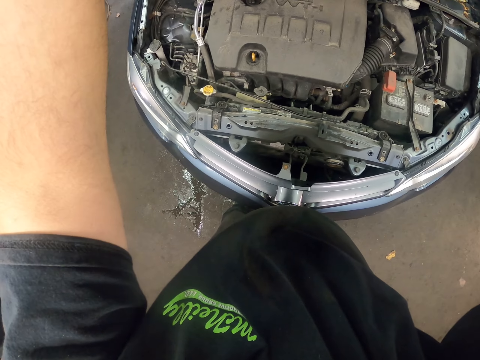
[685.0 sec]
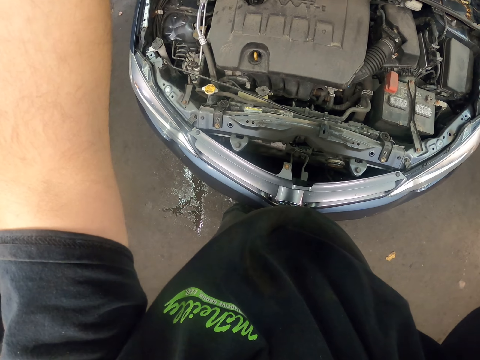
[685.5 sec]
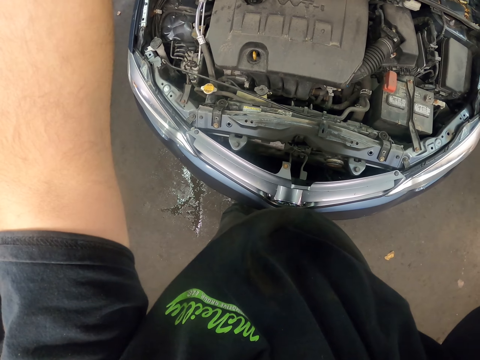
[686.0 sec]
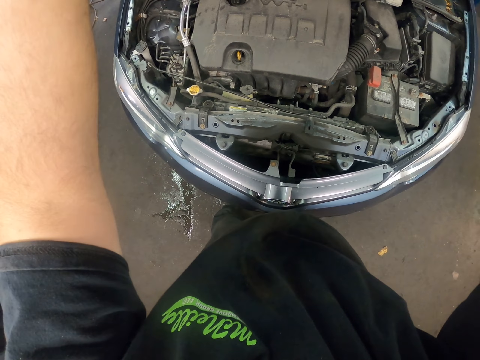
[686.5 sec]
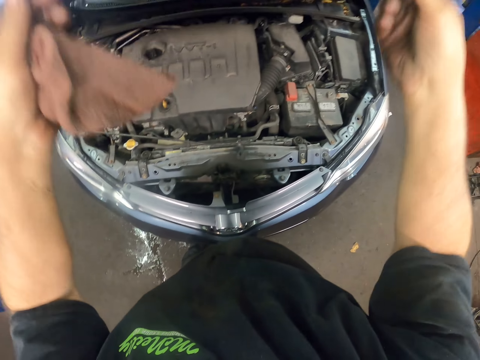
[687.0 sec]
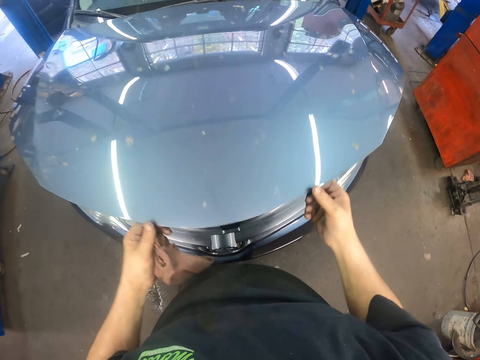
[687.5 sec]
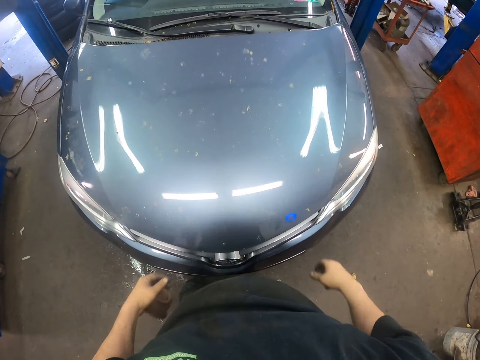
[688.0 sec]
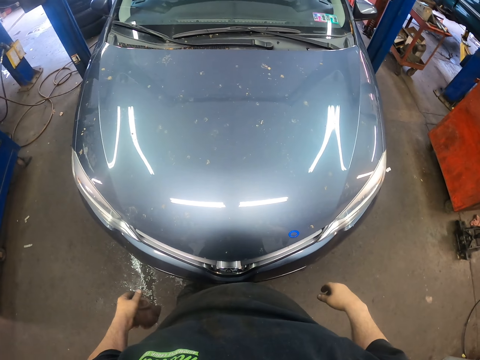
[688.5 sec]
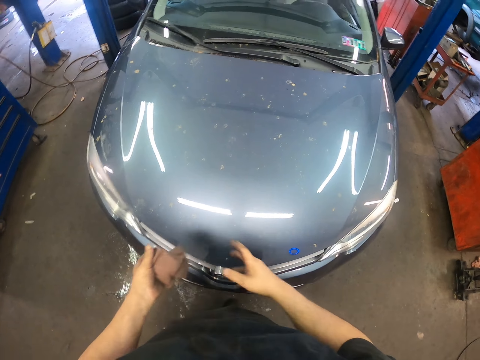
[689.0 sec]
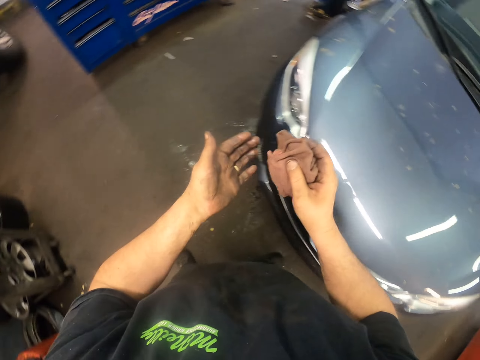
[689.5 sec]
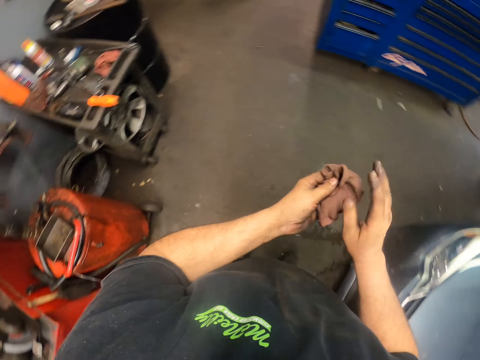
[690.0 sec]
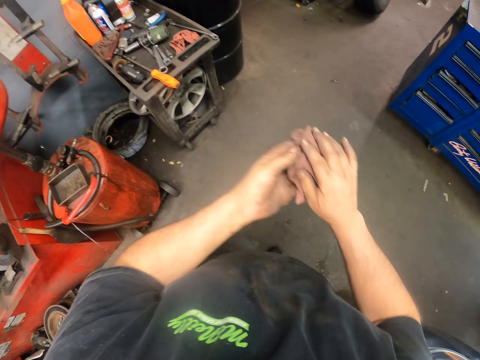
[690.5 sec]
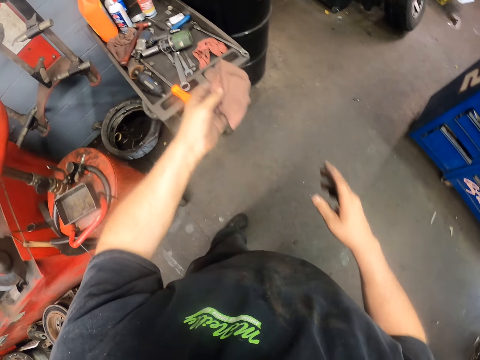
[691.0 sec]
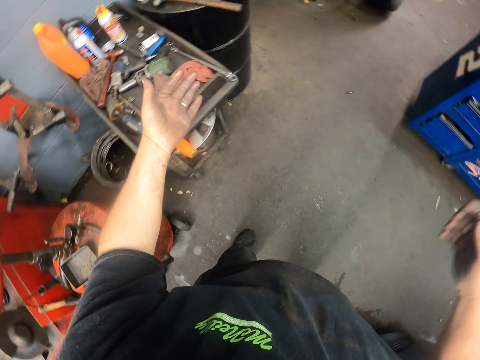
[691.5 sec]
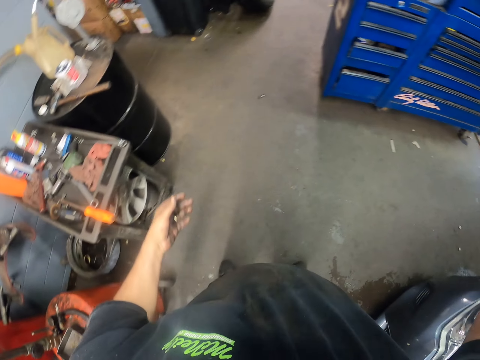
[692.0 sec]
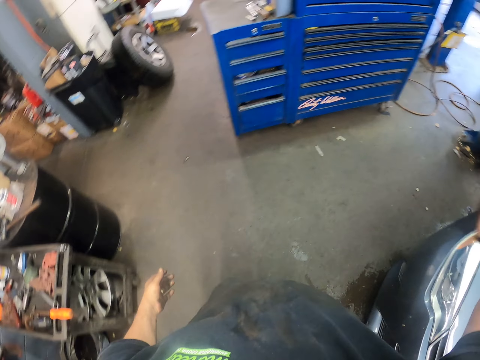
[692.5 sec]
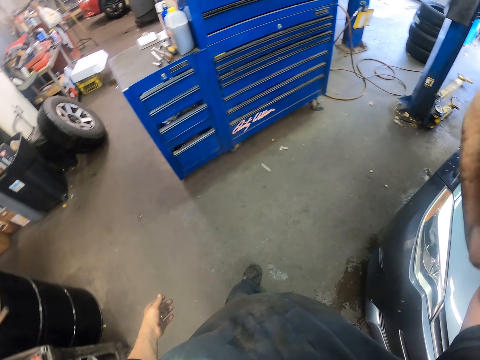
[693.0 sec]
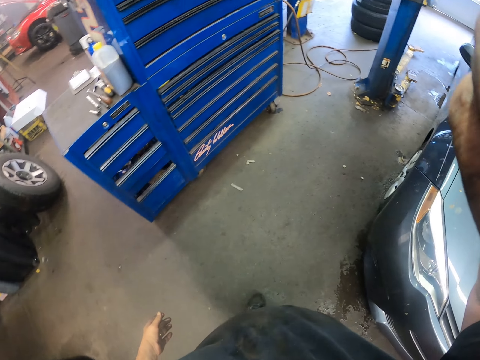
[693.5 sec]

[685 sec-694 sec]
The camera wearer turns around. He closes the bonnet. He wipes his hands. He drops a cloth. He adjusts the camera. He touches something.
